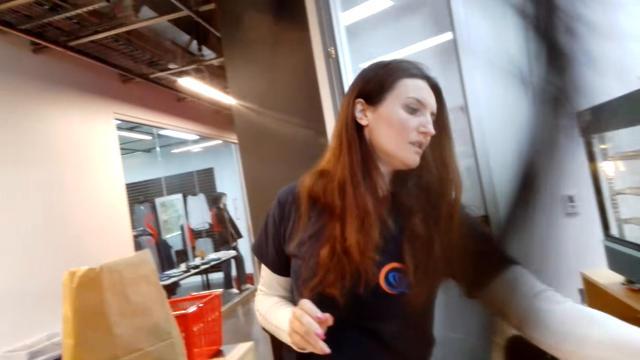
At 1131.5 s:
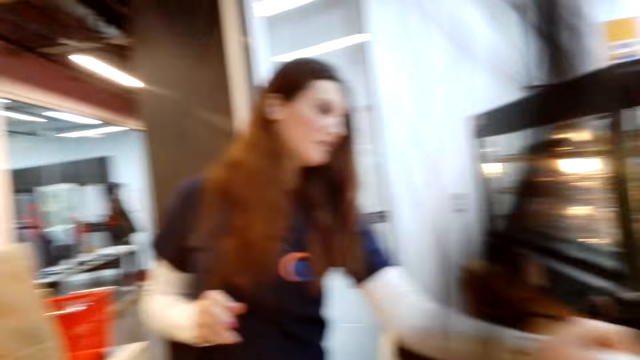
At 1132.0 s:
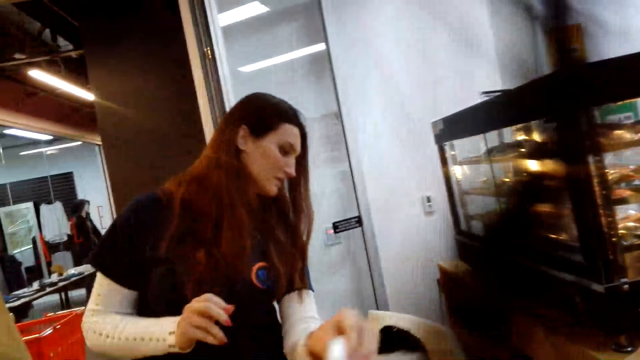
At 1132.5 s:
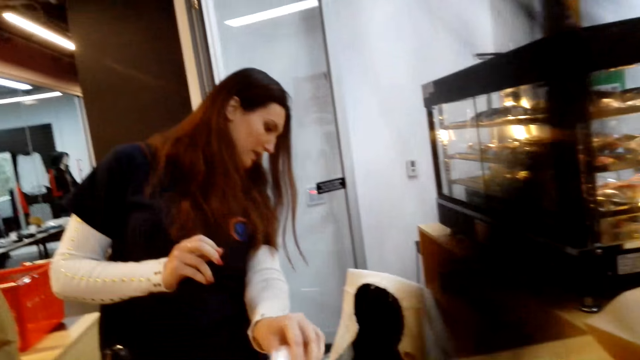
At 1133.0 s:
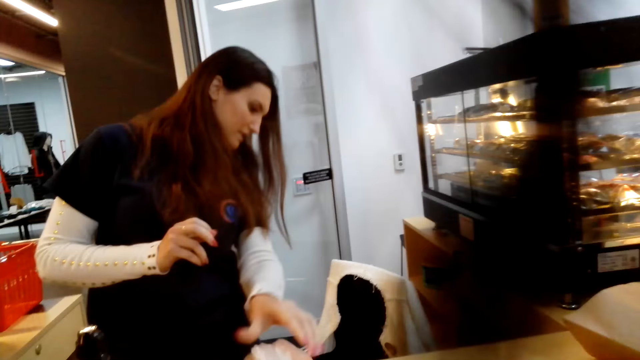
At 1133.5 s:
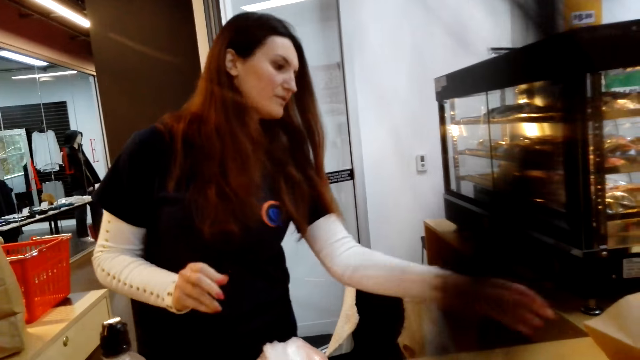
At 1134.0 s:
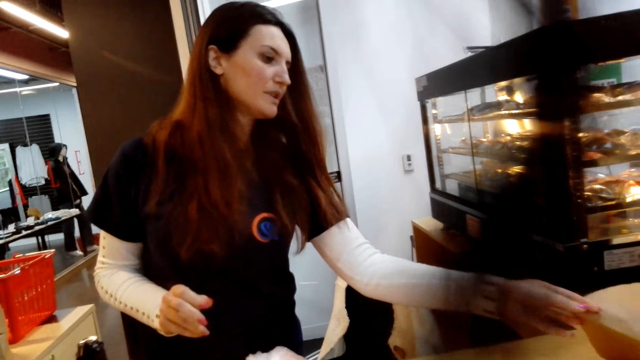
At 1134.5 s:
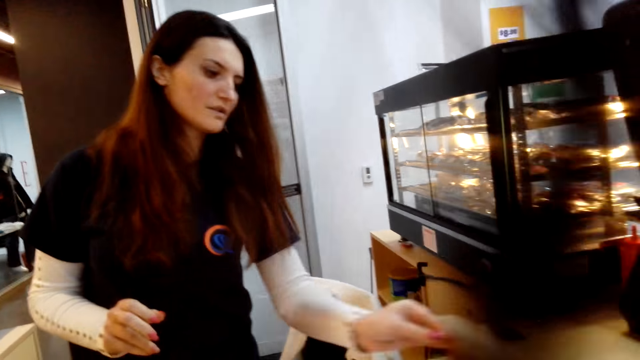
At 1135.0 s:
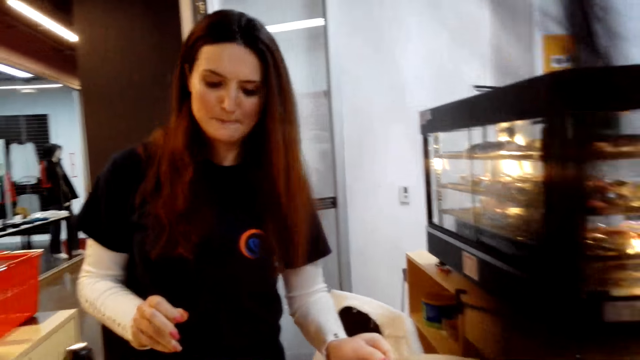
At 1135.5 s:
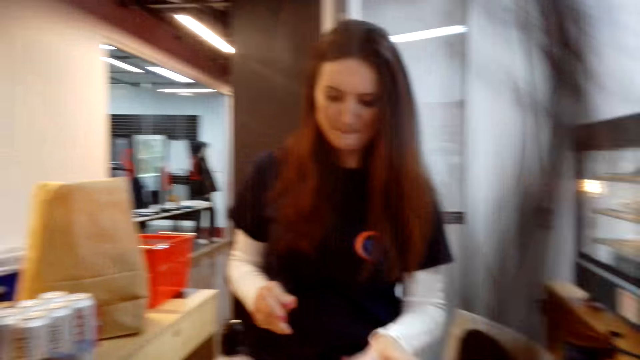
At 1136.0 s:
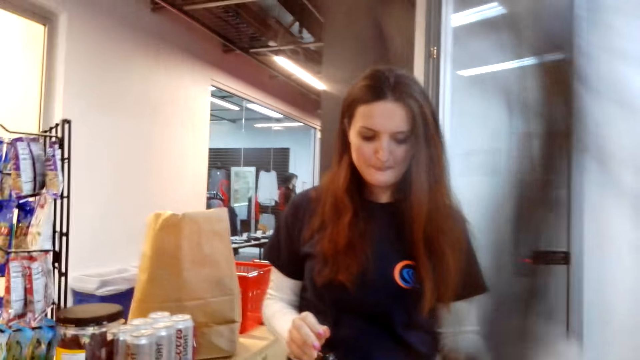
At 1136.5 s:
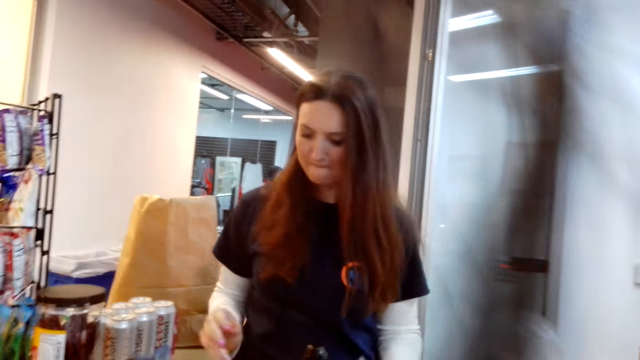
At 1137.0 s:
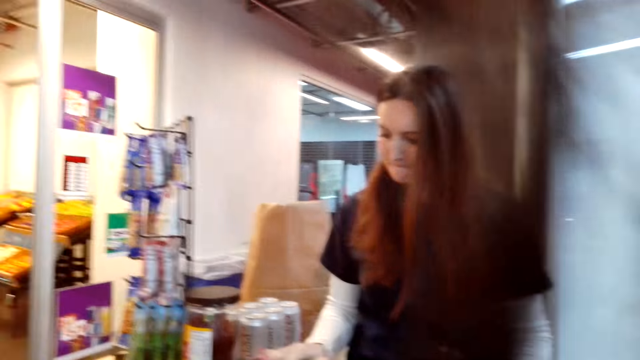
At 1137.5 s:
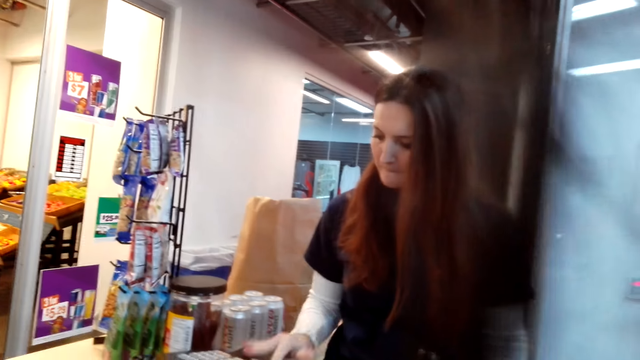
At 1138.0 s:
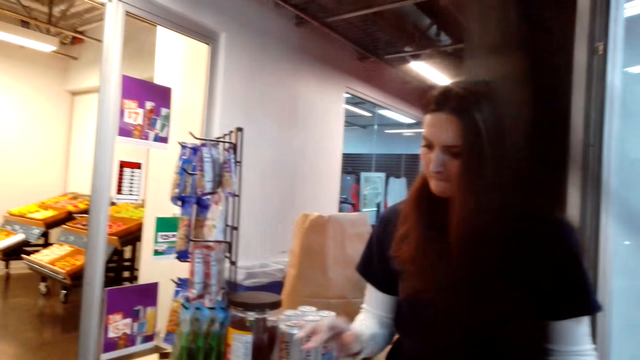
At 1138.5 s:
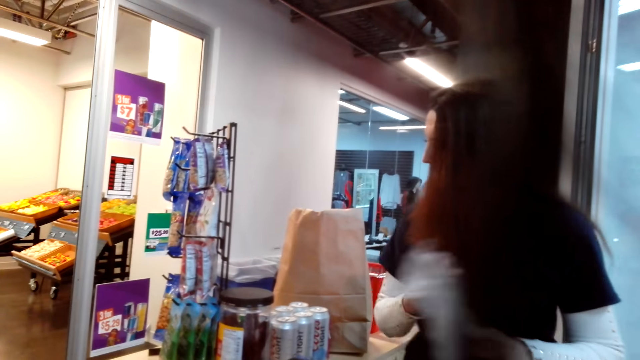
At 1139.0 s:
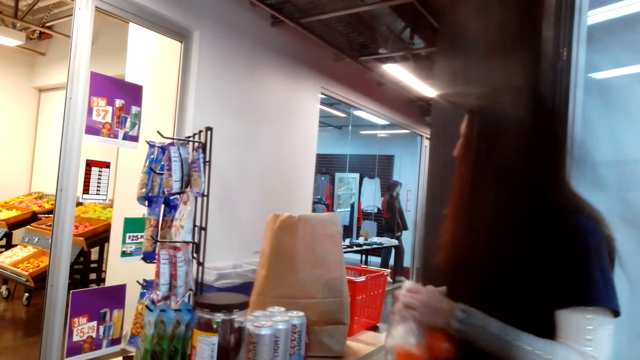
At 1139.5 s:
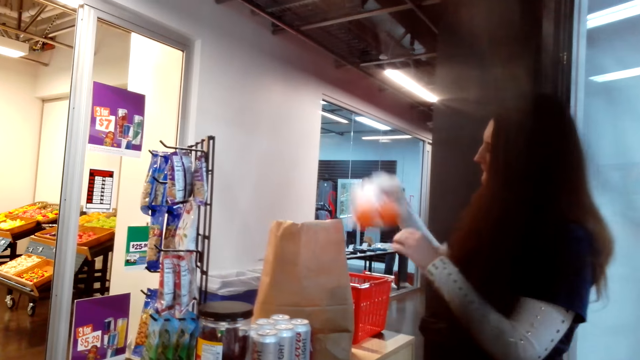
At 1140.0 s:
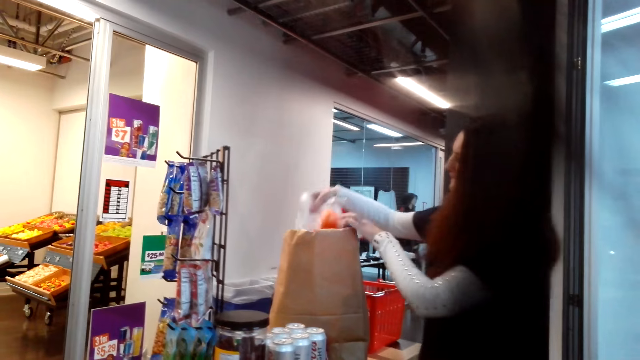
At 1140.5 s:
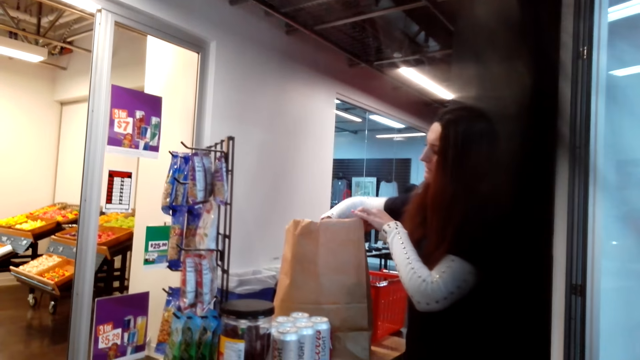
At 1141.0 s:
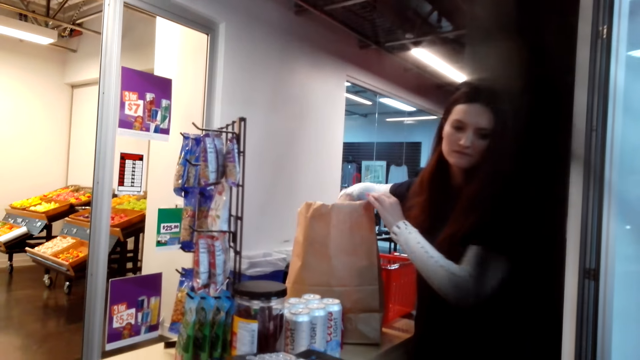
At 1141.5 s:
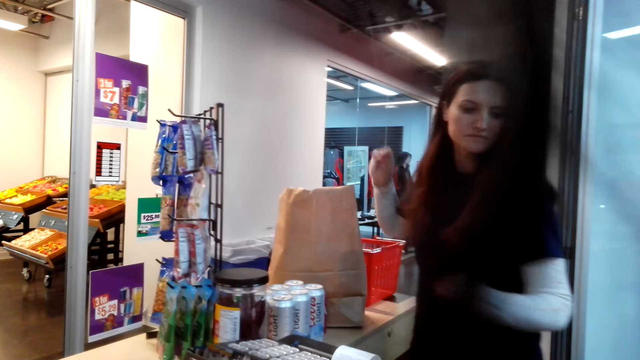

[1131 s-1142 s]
A woman drags the plastic bag on the countertop. She drags the paper bag on the countertop. She holds the plastic bag. She types on the cashier machine. She picks oranges in a polythene bag. She places the bag of oranges in the paper bag.

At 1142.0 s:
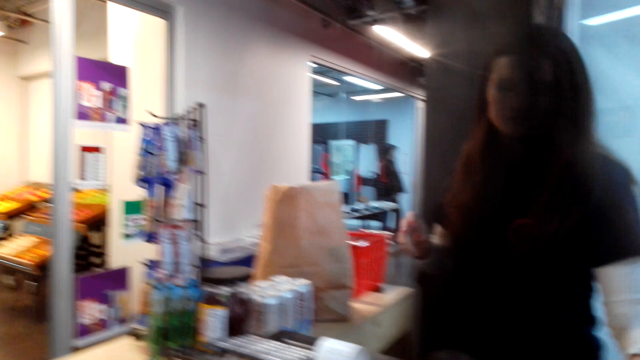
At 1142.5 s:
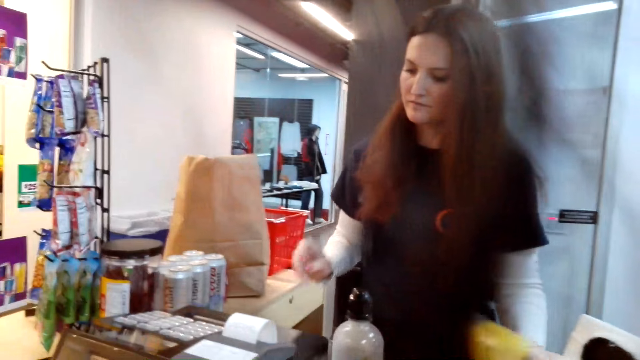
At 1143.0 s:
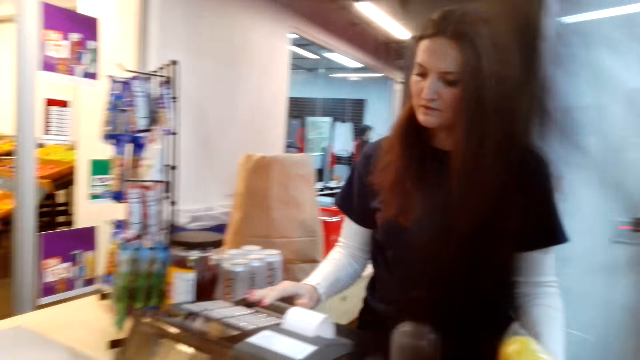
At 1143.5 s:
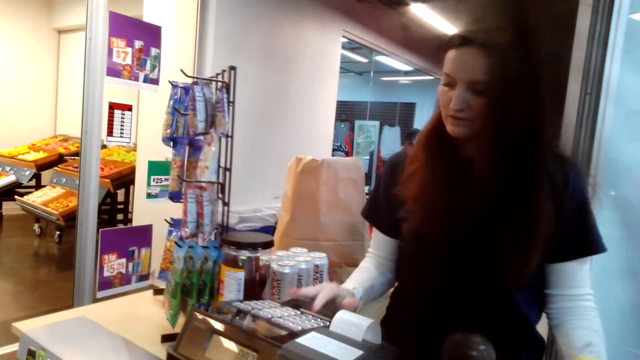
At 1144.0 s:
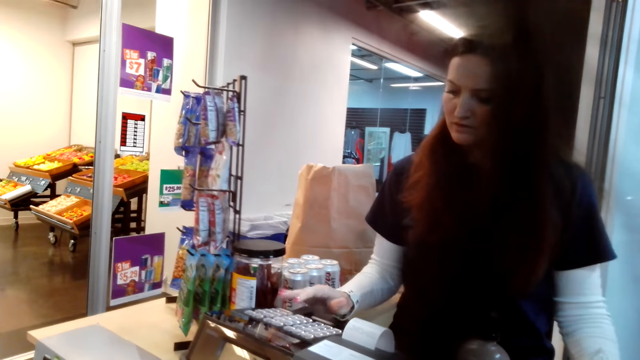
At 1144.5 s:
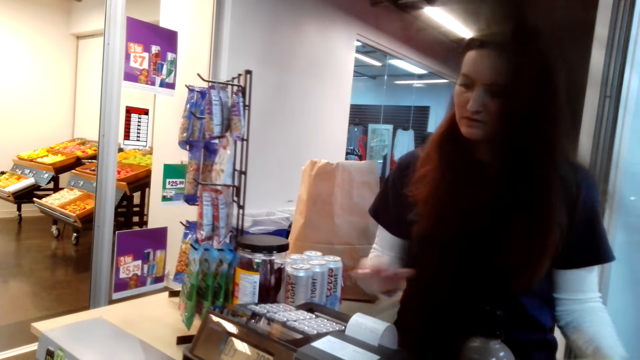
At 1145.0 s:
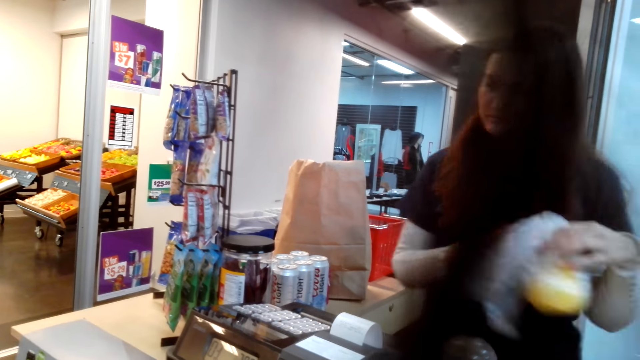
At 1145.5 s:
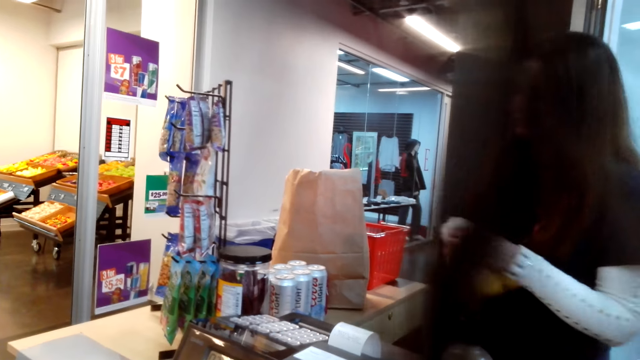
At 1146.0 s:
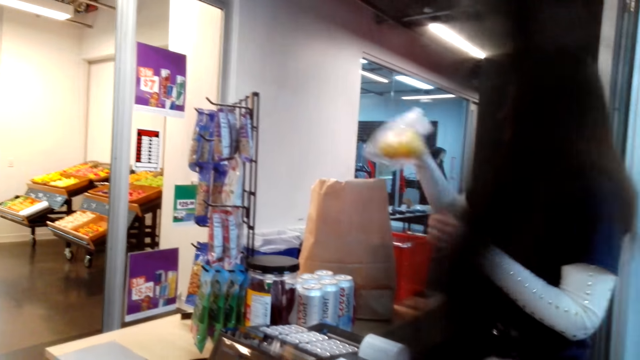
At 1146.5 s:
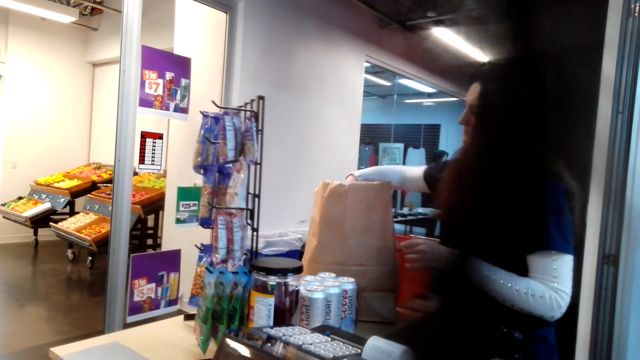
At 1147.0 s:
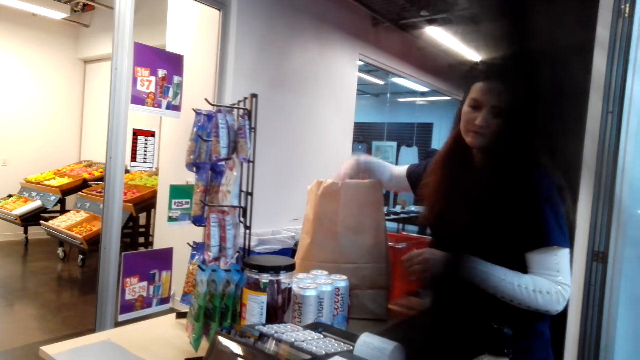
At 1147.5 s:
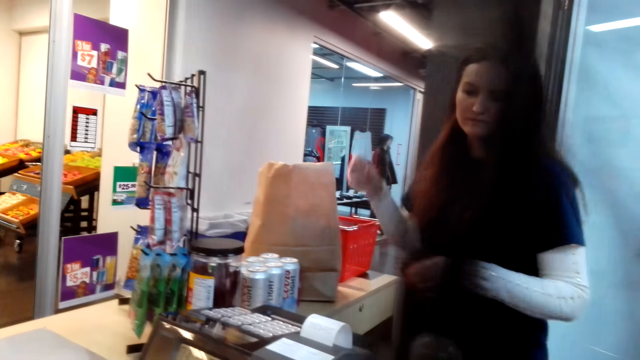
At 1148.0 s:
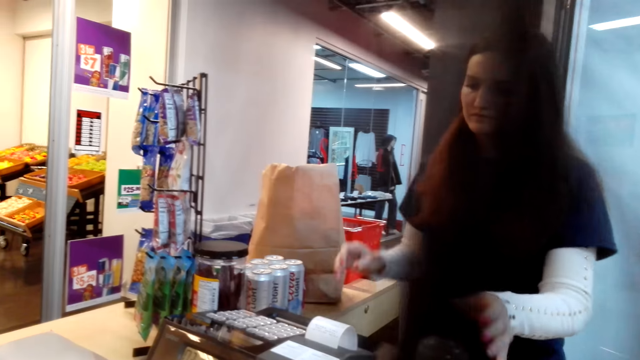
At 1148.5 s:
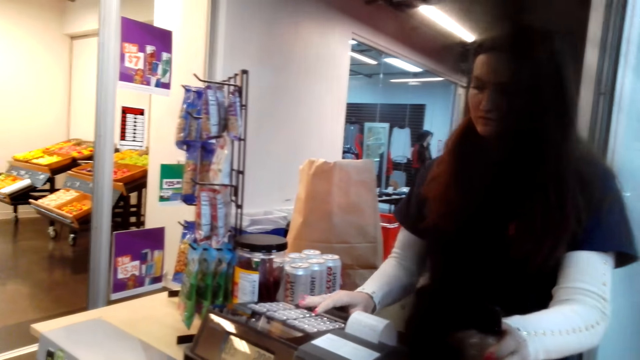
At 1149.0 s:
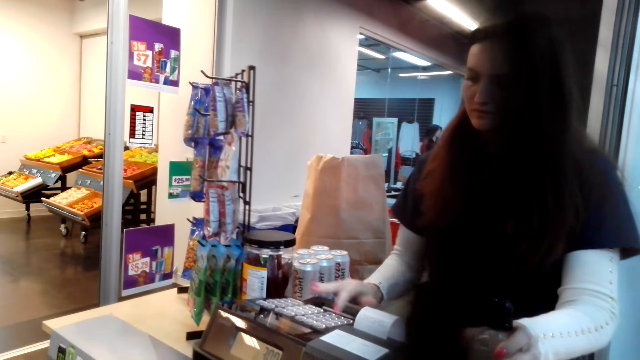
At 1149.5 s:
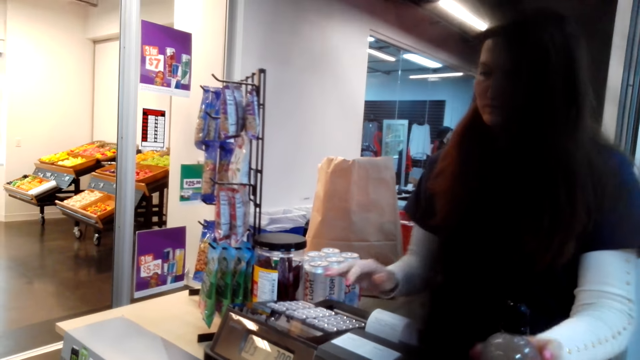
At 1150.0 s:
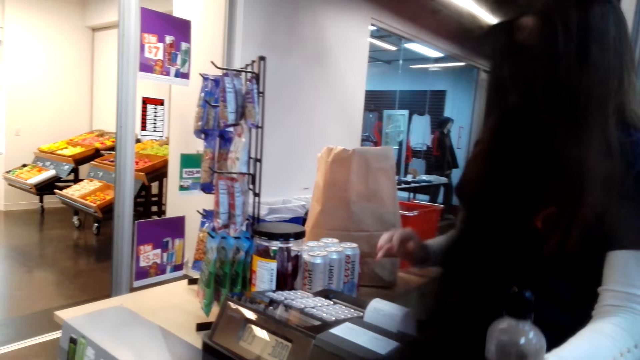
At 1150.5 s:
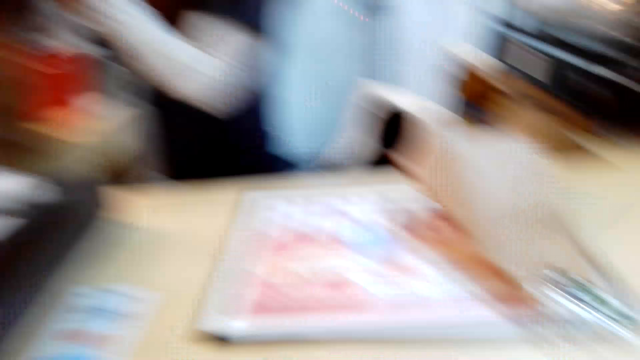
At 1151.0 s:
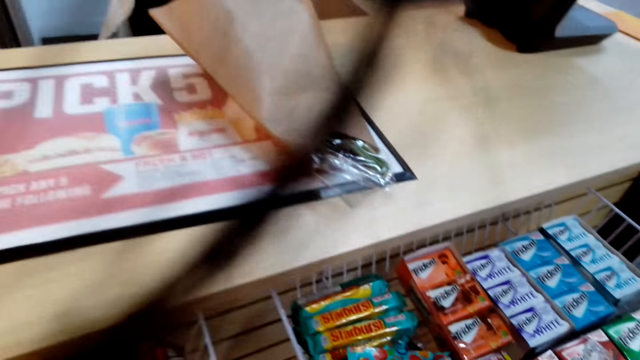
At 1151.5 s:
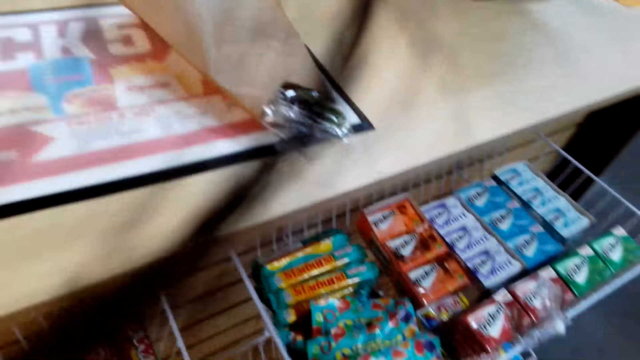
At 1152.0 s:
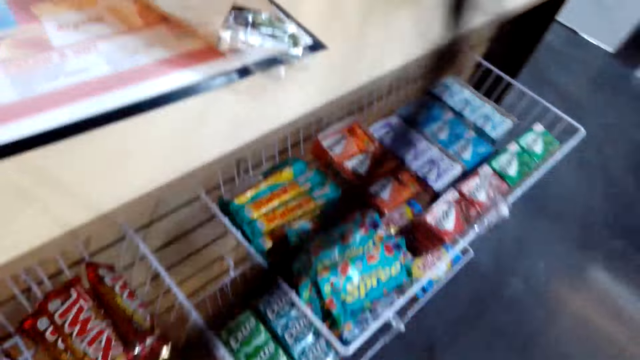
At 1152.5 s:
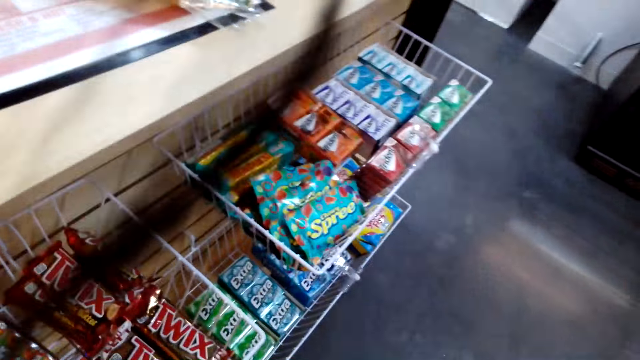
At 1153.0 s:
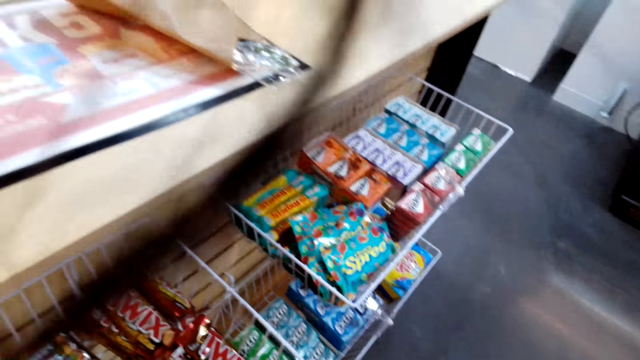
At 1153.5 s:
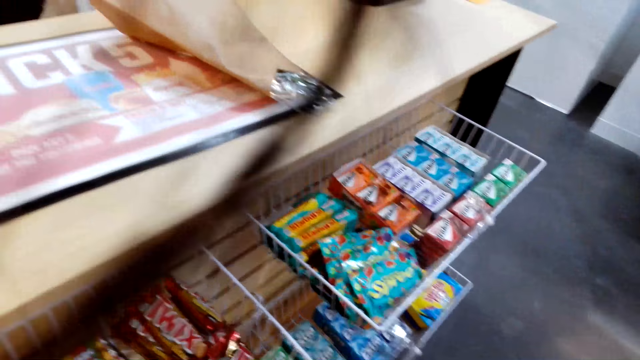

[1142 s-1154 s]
A woman holds the plastic bag. She types on the cashier machine. She picks something. She places the bag of pears in the paper bag. She types on the cashier machine. She picks up the bottle. The camera wearer looks around.
